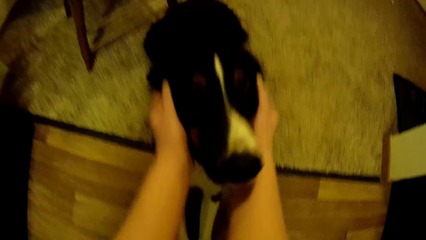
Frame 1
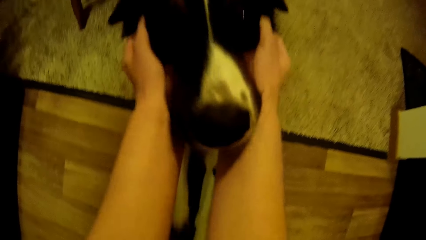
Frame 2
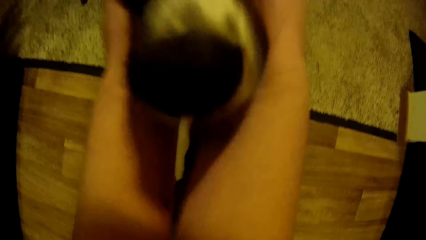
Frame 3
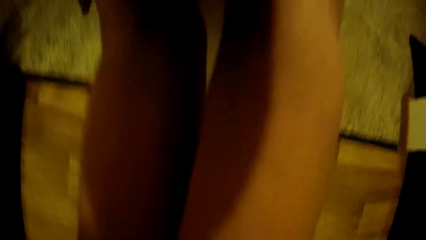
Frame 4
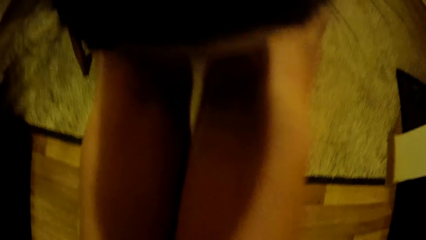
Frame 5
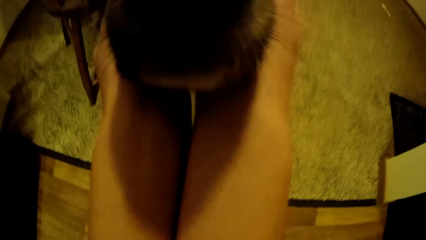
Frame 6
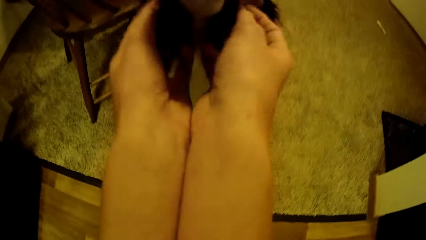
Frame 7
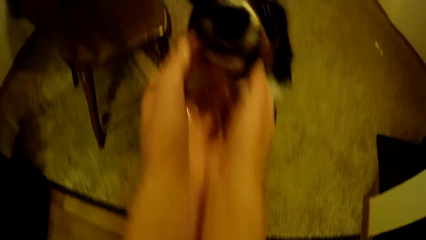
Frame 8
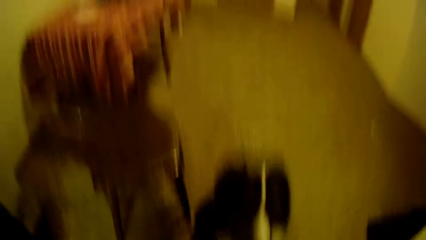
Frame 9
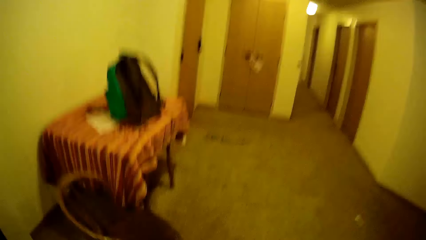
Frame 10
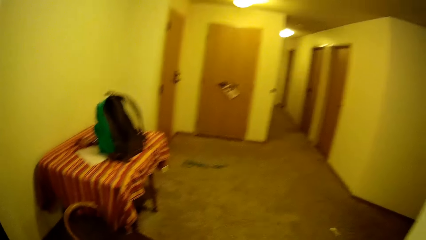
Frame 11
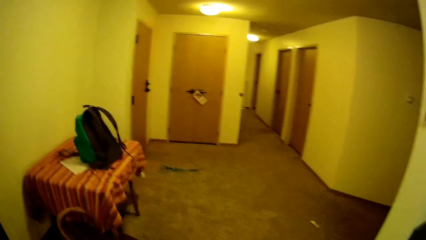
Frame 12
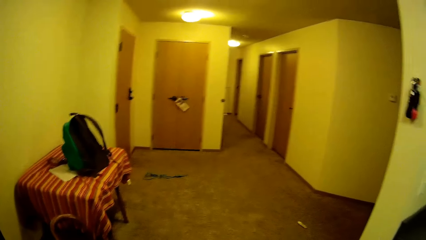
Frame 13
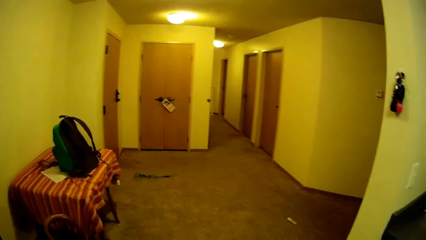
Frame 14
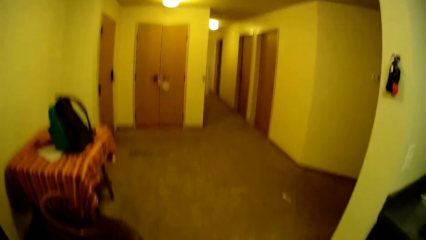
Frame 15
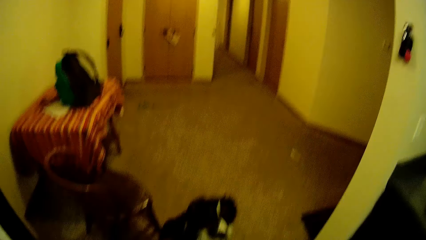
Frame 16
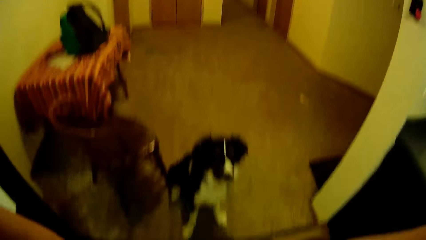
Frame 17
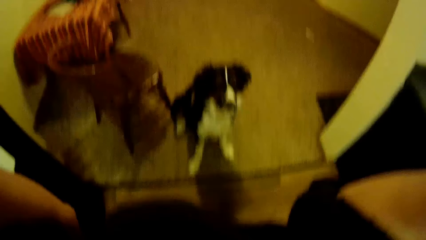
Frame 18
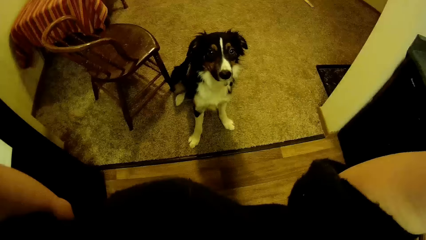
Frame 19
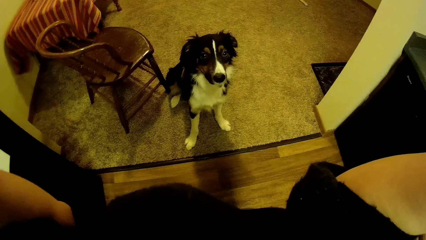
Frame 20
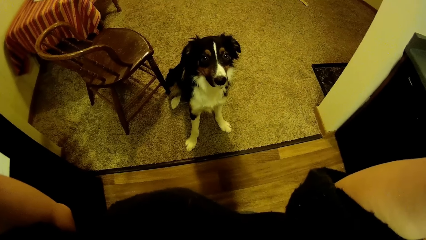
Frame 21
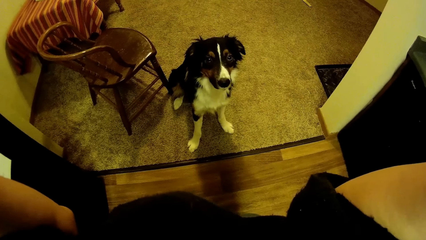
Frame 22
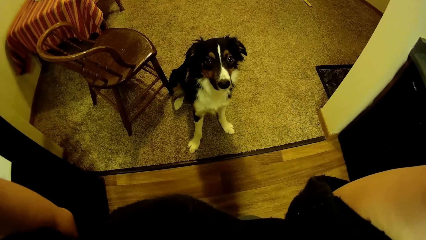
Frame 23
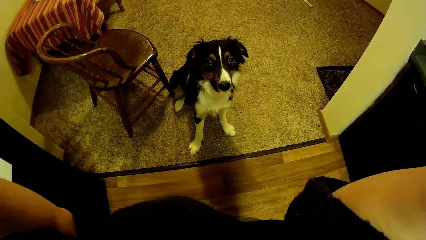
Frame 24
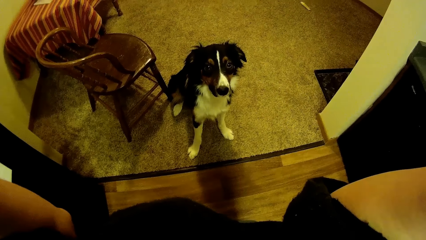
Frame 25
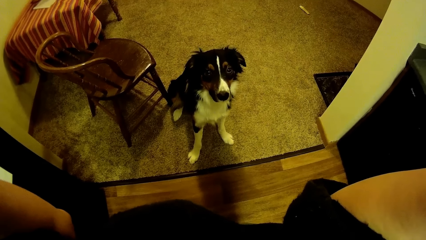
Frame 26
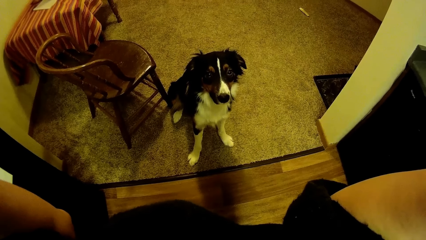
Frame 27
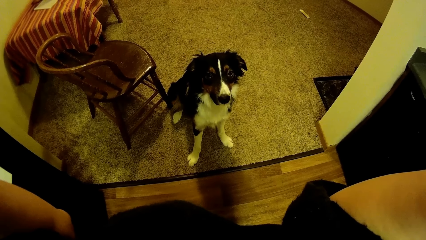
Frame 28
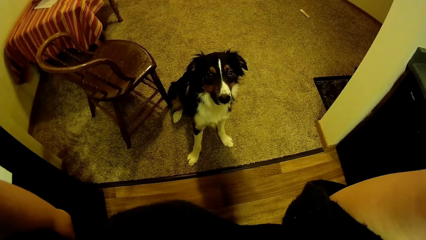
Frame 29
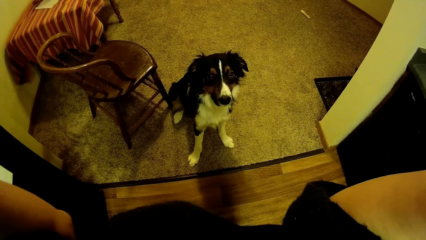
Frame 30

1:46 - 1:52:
The camera wearer touches the face of the dog with both hands. She removes her hands from the face of the dog. She looks around. The dog stares at the camera wearer.
